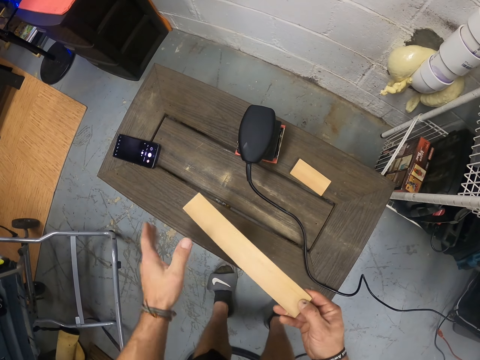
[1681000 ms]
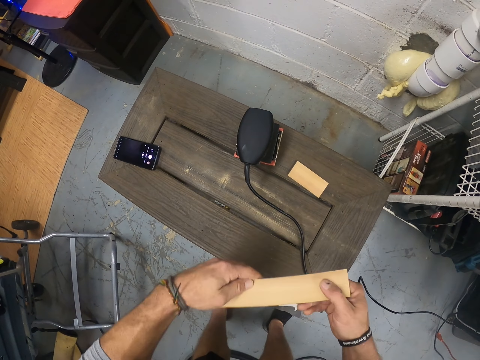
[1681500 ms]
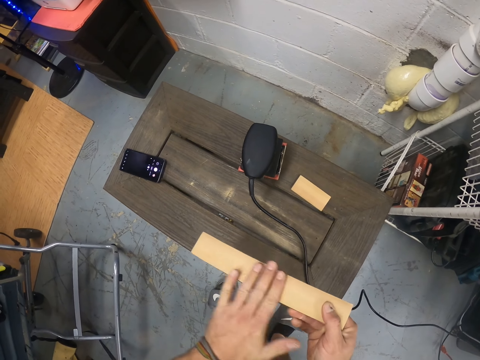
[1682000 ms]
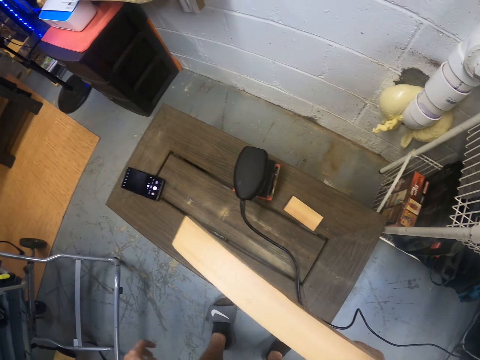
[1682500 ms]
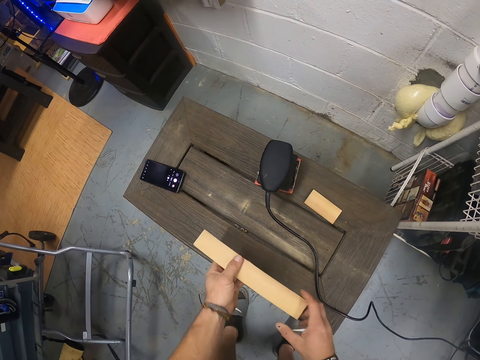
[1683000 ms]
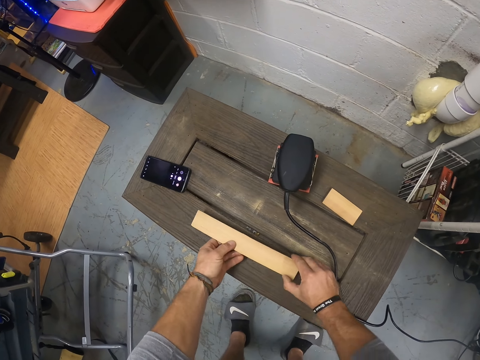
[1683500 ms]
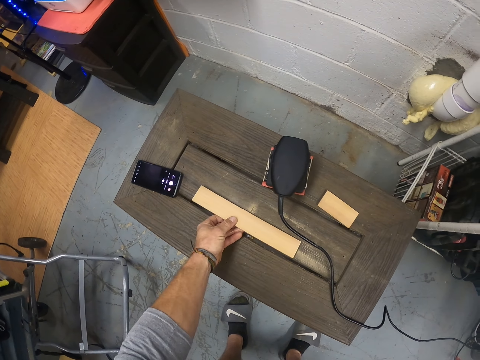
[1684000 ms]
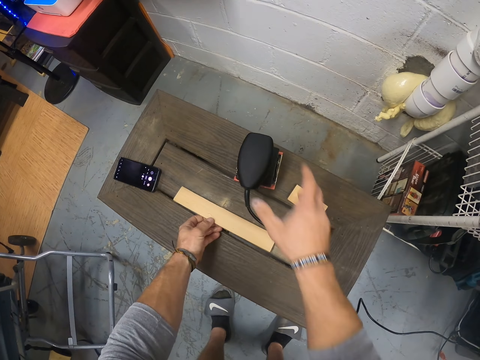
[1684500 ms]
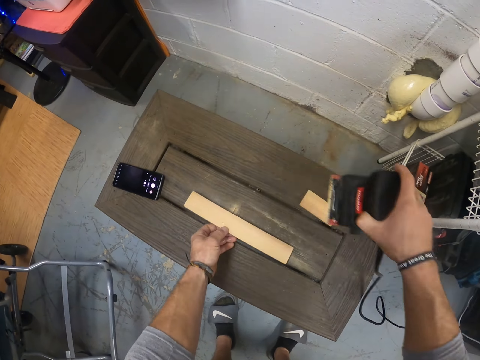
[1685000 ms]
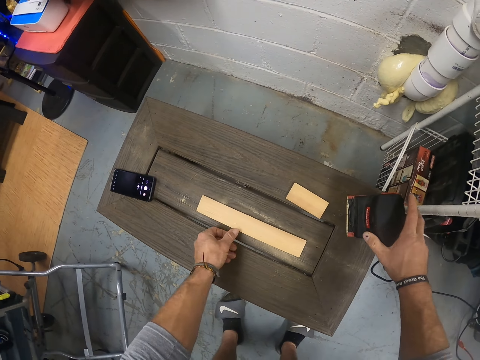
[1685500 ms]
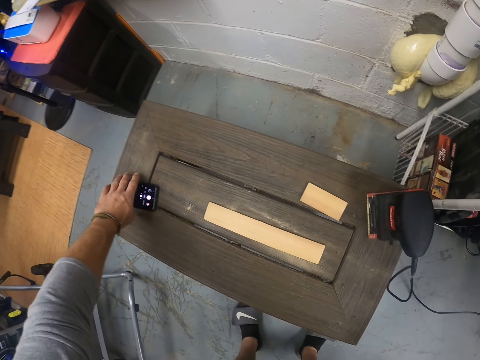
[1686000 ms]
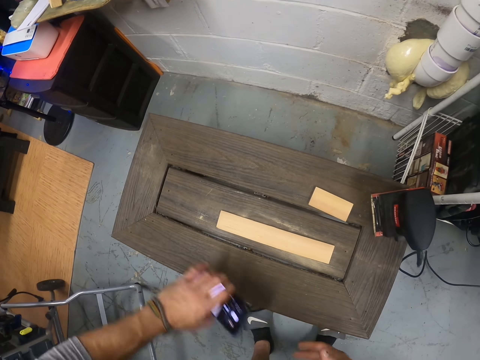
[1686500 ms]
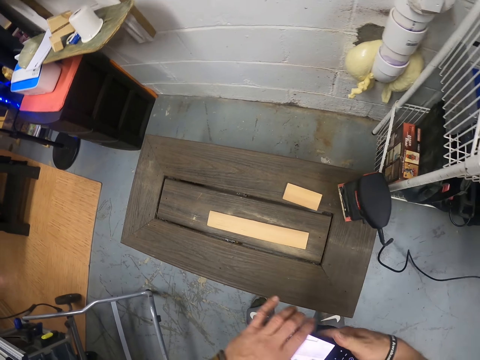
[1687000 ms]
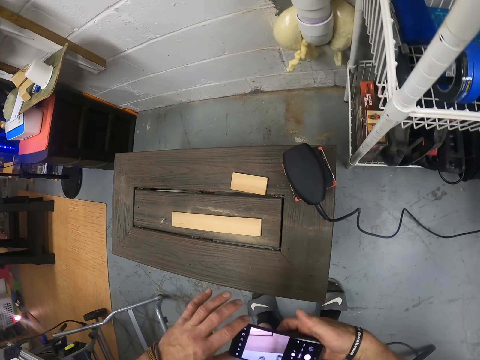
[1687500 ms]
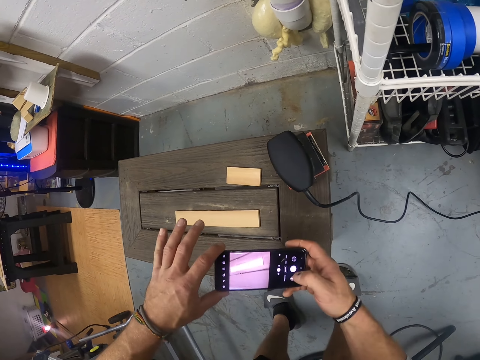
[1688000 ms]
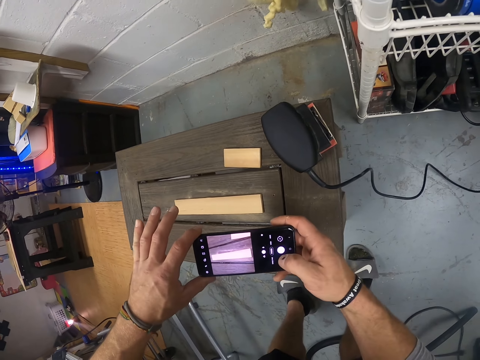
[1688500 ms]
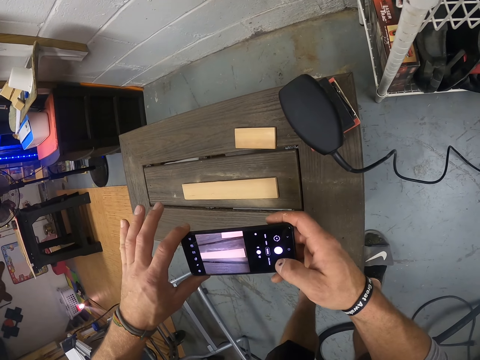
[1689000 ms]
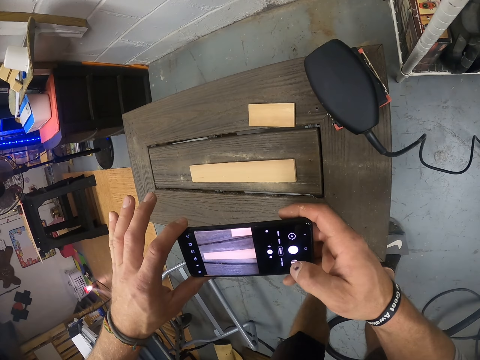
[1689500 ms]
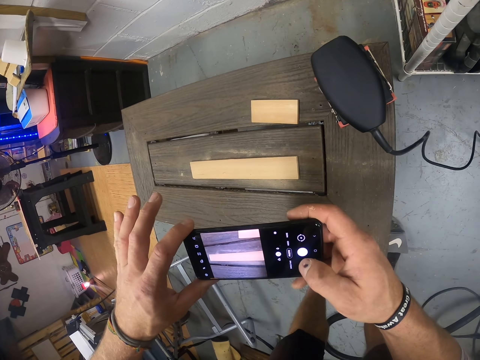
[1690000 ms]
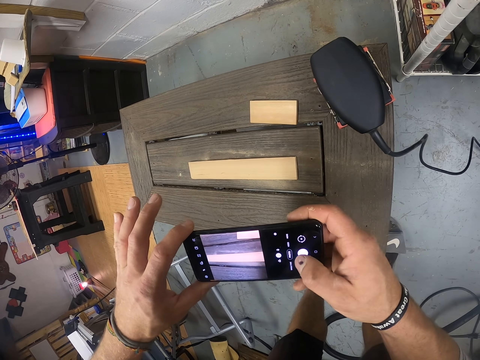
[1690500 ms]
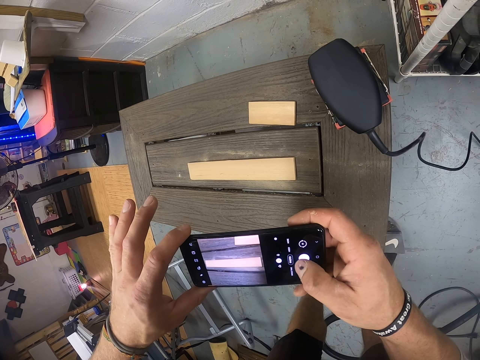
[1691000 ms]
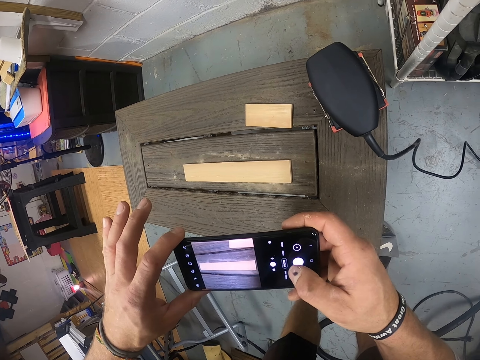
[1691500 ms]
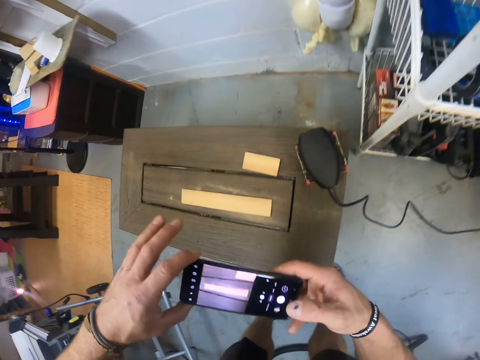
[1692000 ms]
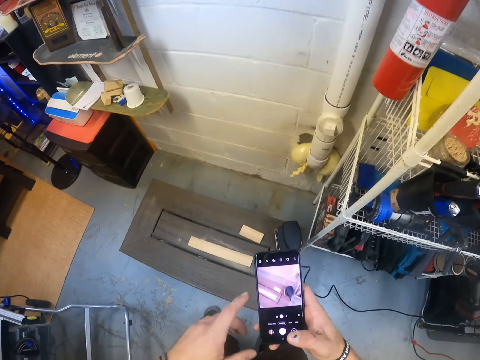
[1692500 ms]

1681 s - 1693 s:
The camera wearer places the piece of wood on the table with his left hand. He moves the electric sander on the table with his right hand. He picks the orbit sander, puts the orbit sander on the table. He picks the phone from the table with his left hand. He operates the phone with both hands. He takes a photo.

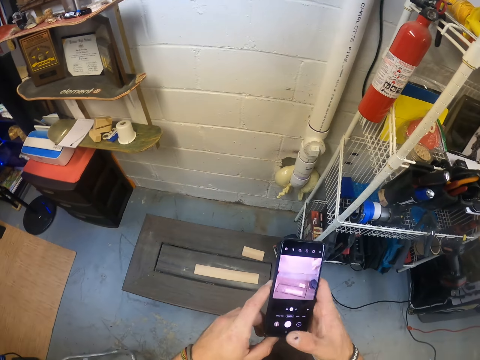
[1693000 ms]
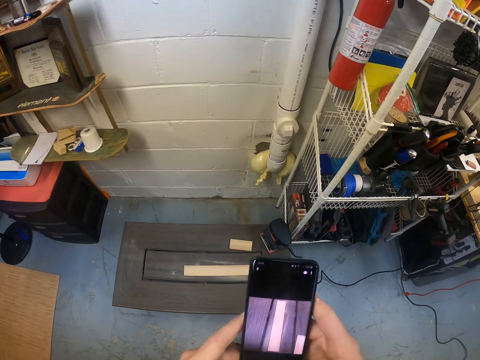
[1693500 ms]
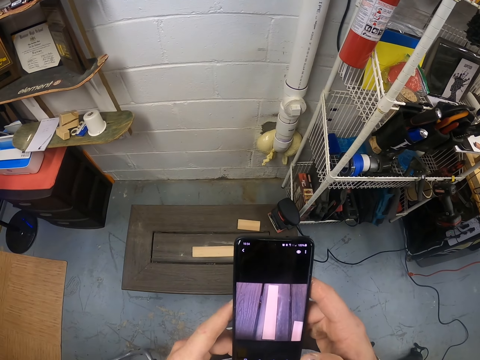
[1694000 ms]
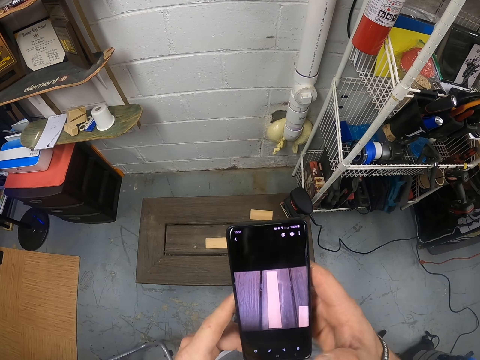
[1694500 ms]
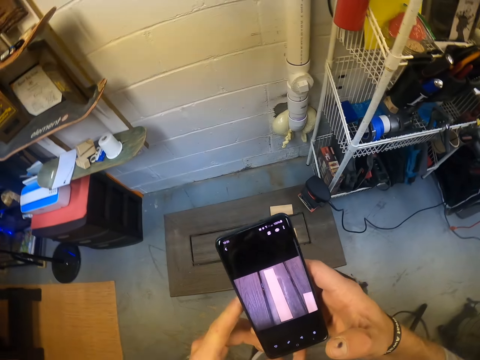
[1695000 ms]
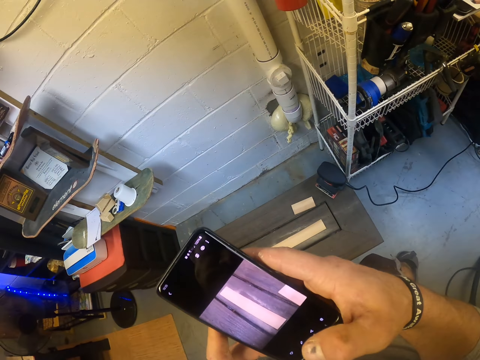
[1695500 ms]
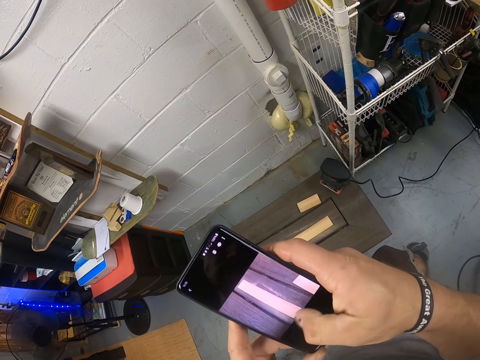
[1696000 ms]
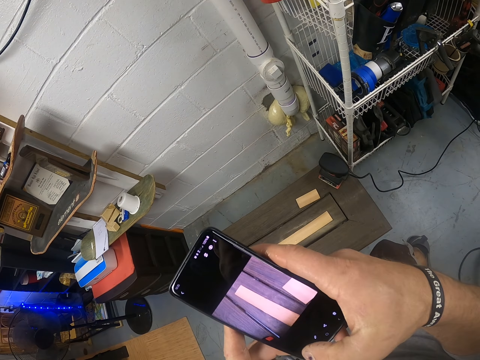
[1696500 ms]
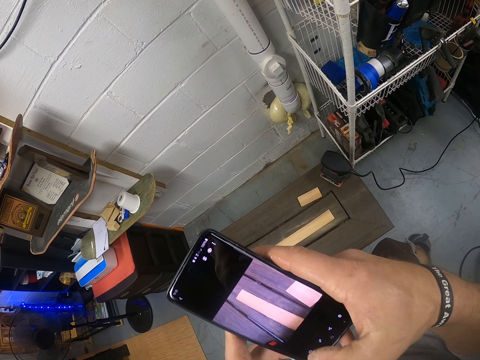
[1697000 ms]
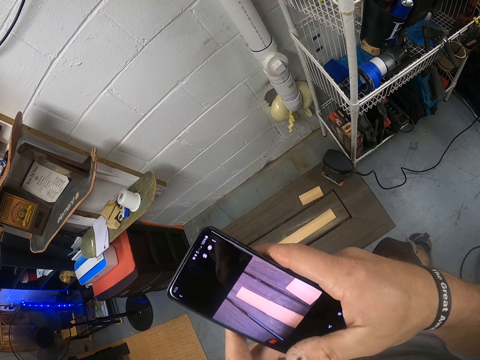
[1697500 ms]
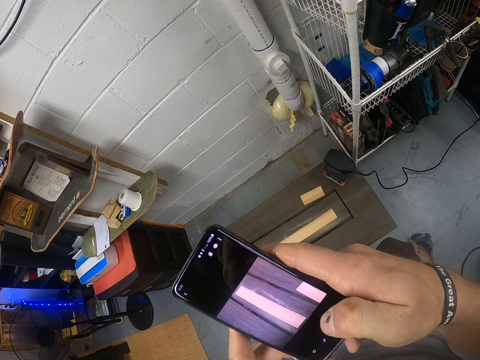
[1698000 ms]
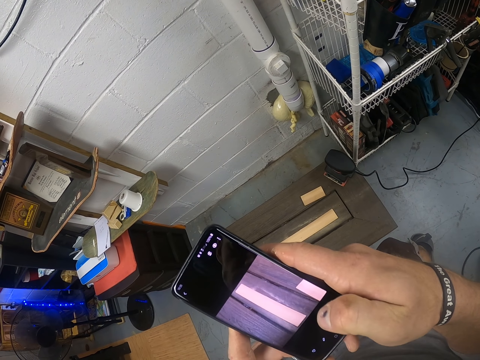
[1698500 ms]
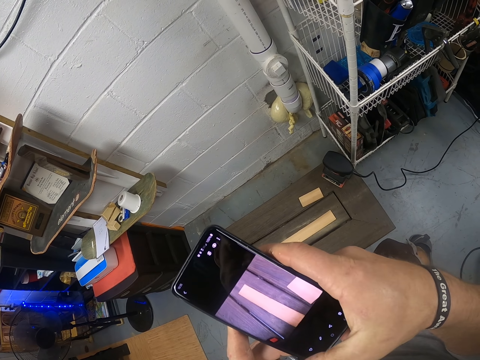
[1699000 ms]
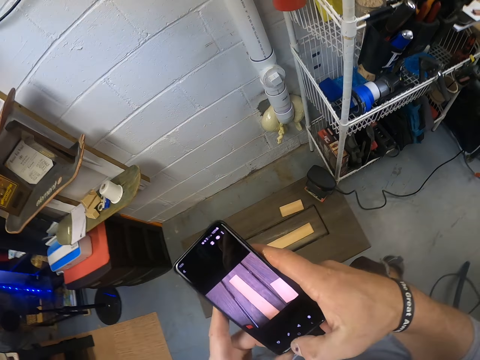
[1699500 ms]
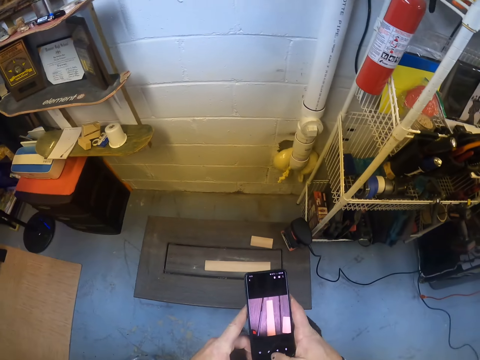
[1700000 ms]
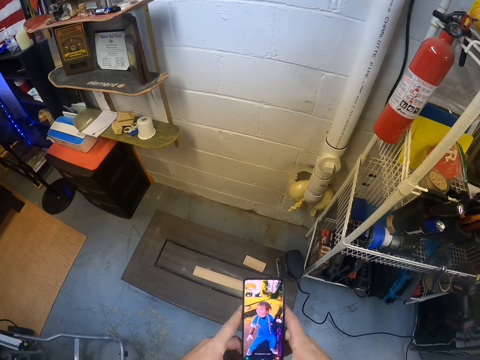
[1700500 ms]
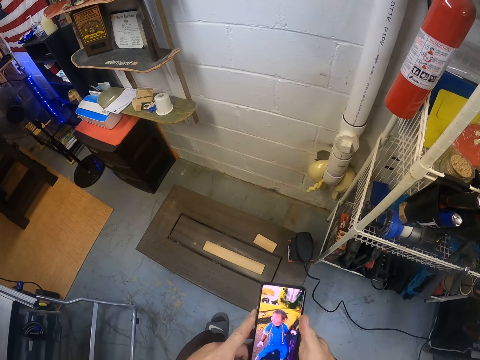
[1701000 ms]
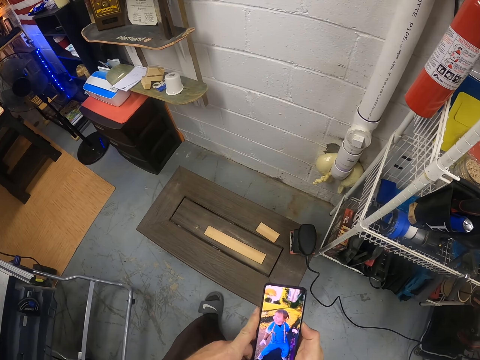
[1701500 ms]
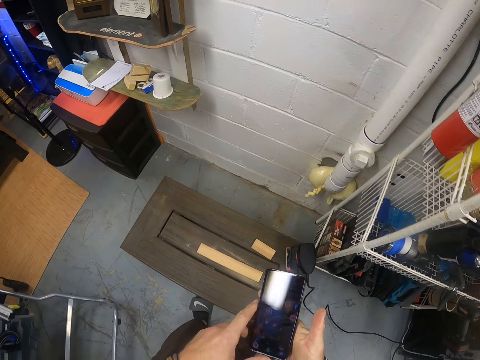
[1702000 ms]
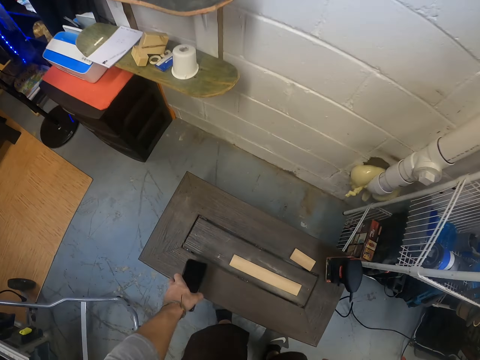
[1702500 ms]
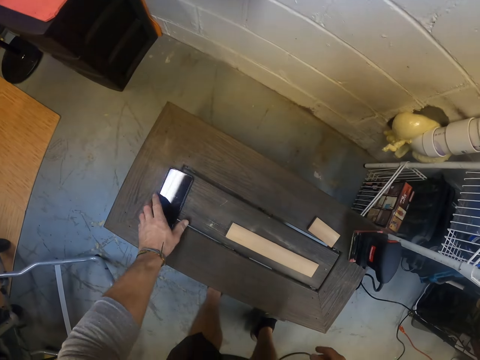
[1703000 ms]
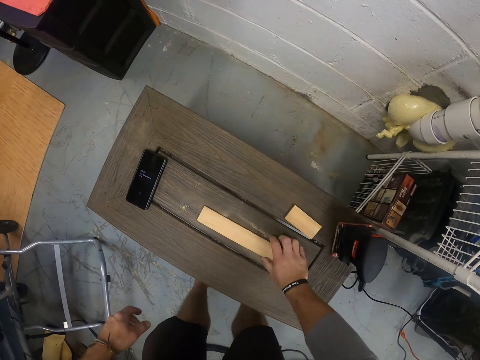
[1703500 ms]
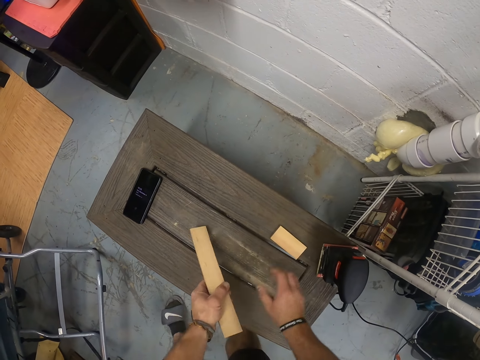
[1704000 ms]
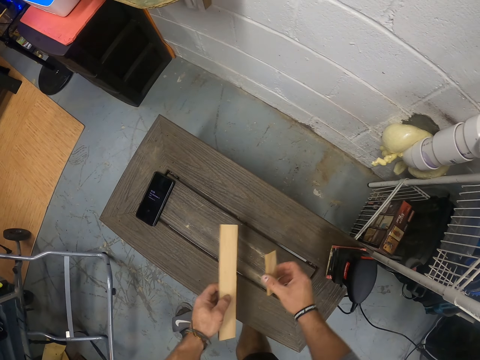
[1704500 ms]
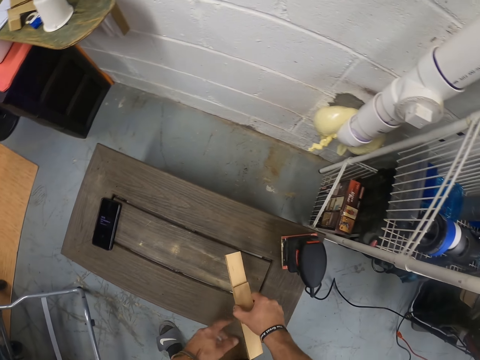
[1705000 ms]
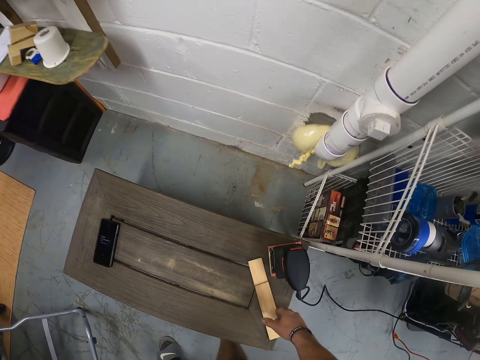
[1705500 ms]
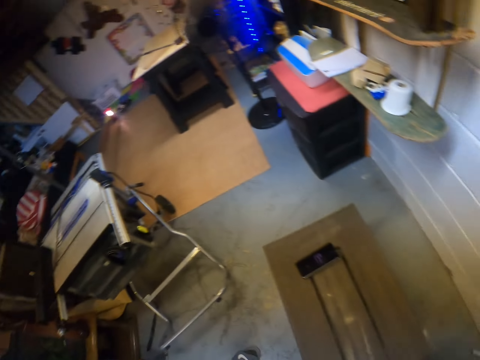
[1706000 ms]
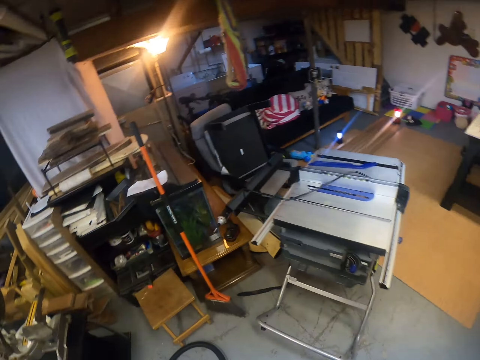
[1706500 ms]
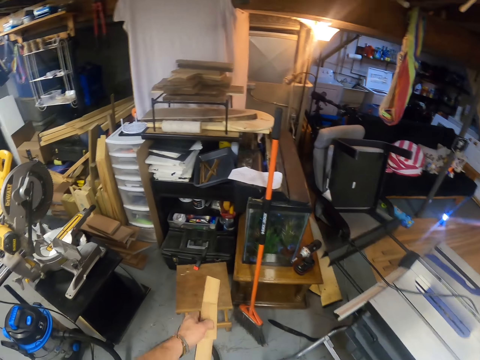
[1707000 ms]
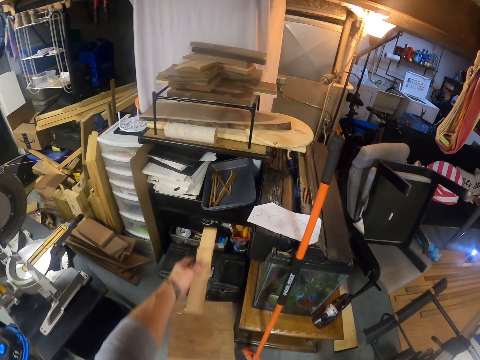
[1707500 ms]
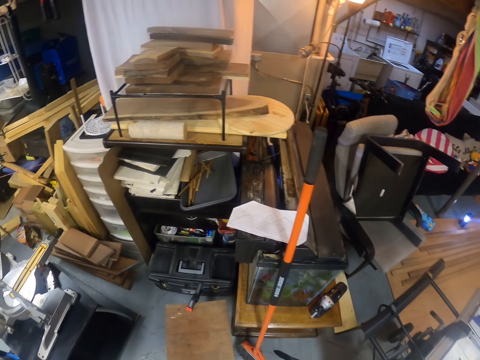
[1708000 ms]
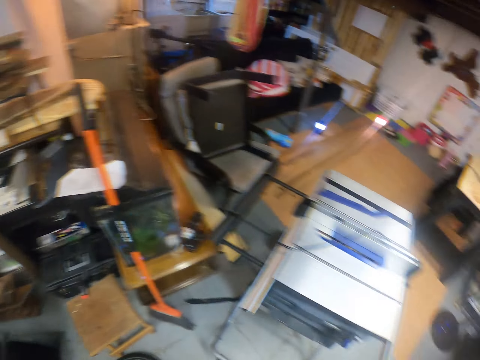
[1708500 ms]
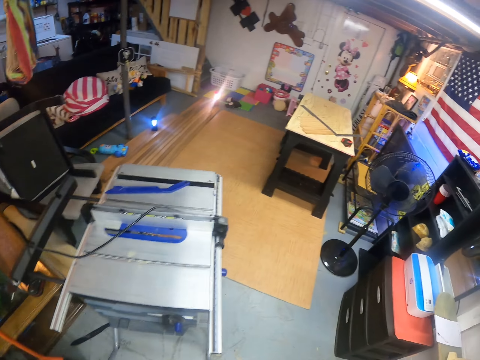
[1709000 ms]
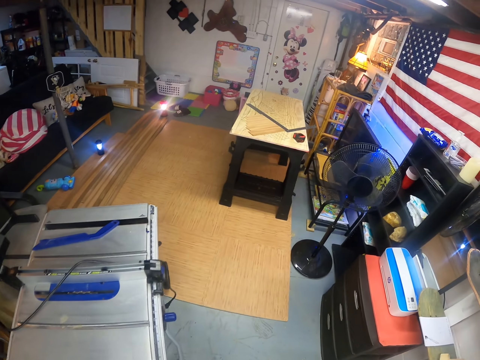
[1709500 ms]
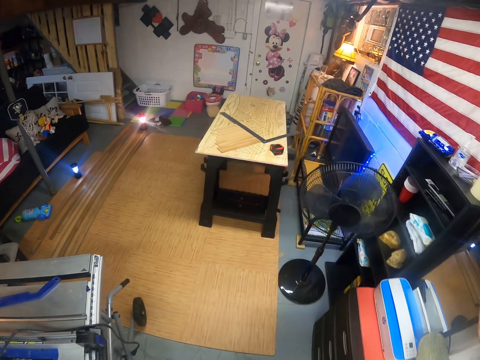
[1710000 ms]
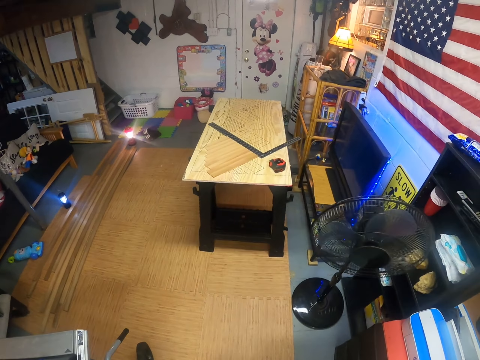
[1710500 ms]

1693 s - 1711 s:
The camera wearer looks at the photos. He drops the phone on the table with his left hand. He takes the piece of wood from the table with his right hand. He holds the piece of wood with his left hand. He picks the piece of wood from the table with his right hand. He holds the pieces of wood in his right hand. He drops the pieces of wood on the table with his right hand. He picks the pieces of wood. He walks. He throws the pieces of wood in a tray in a cupboard with his left hand. He walks.
